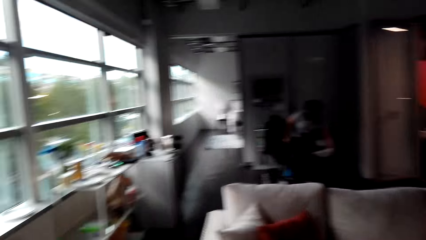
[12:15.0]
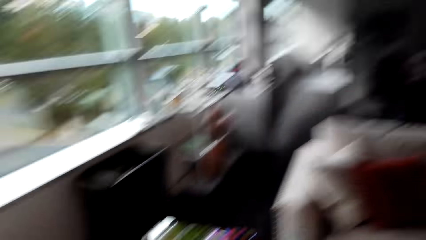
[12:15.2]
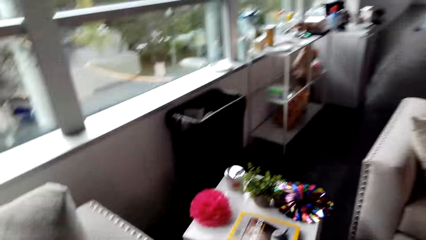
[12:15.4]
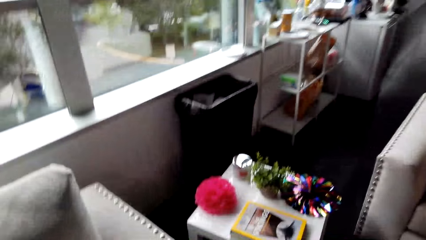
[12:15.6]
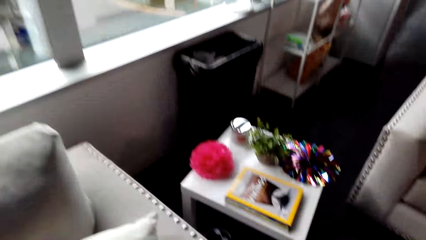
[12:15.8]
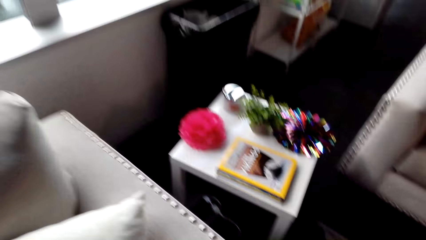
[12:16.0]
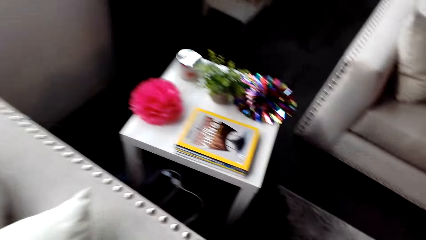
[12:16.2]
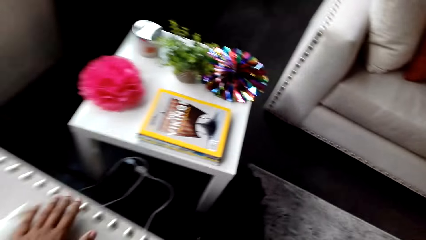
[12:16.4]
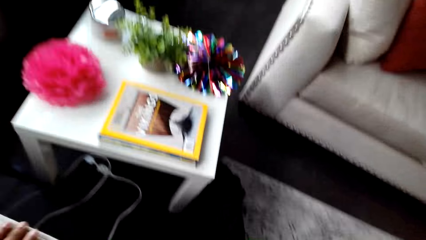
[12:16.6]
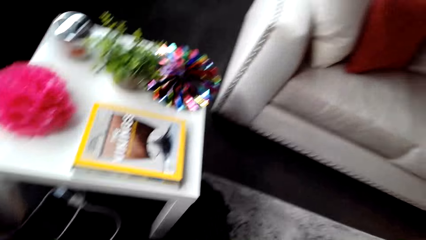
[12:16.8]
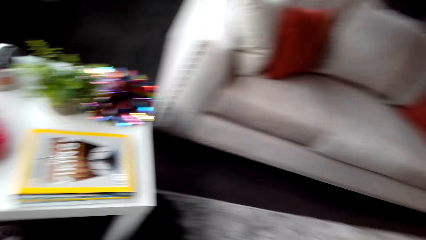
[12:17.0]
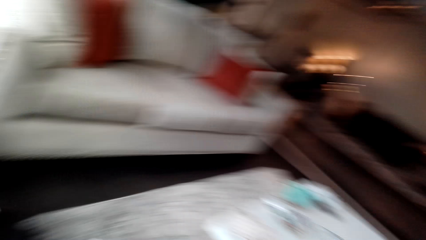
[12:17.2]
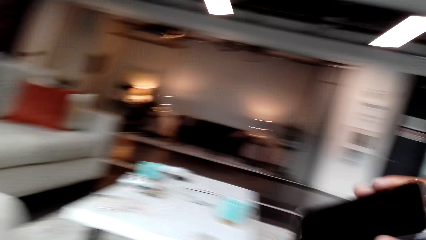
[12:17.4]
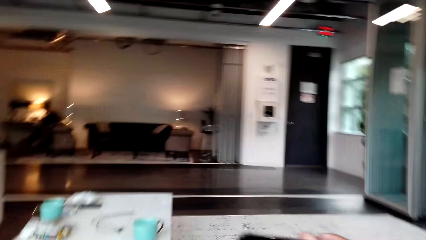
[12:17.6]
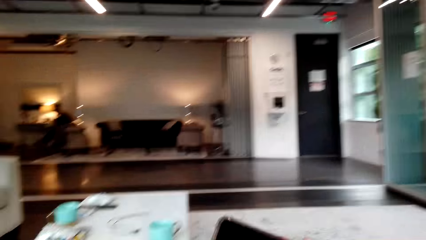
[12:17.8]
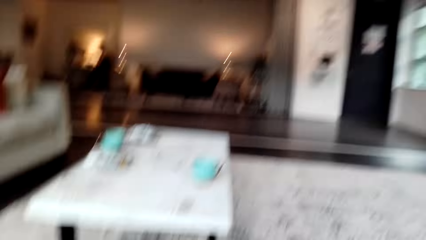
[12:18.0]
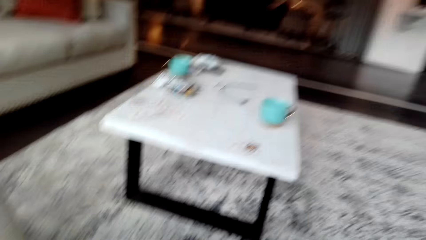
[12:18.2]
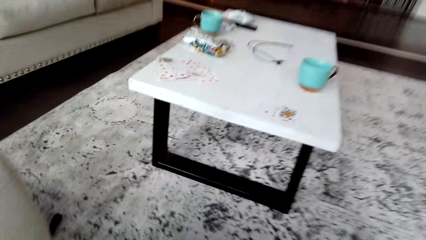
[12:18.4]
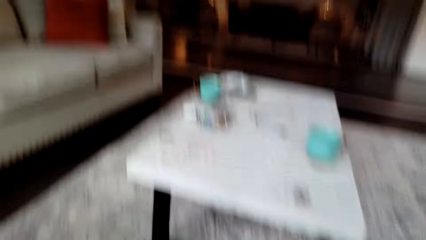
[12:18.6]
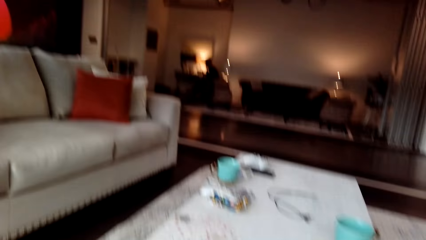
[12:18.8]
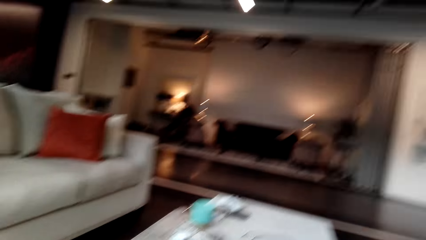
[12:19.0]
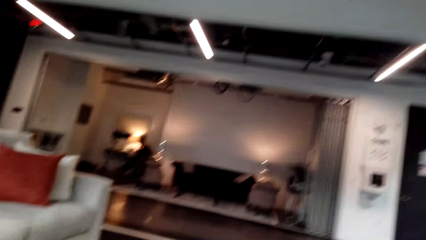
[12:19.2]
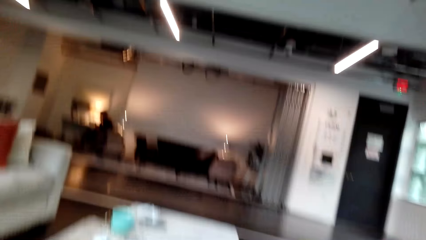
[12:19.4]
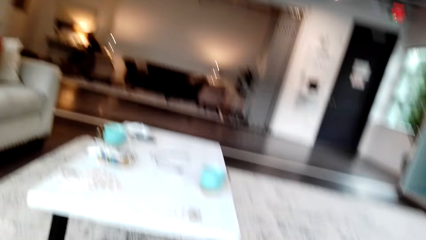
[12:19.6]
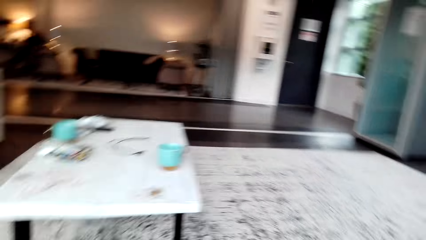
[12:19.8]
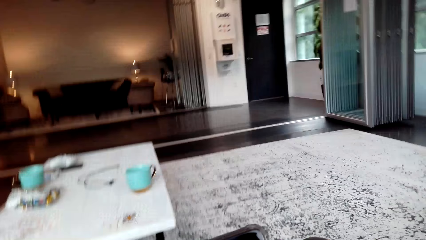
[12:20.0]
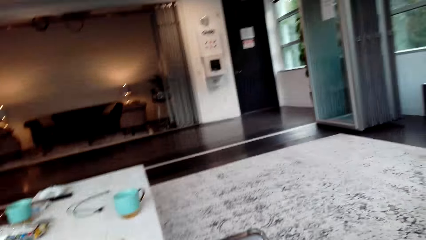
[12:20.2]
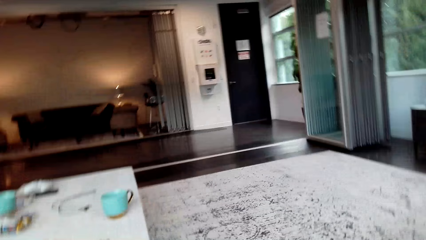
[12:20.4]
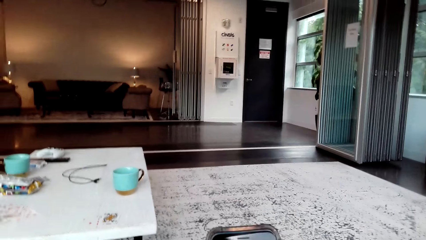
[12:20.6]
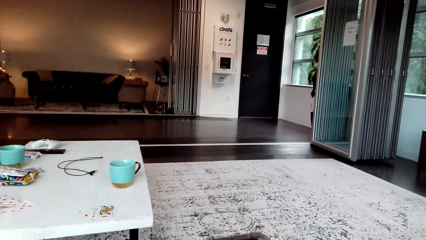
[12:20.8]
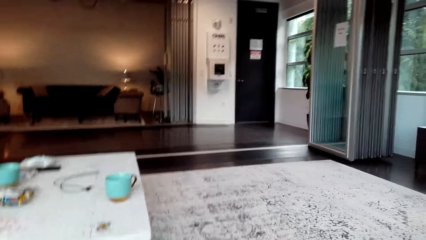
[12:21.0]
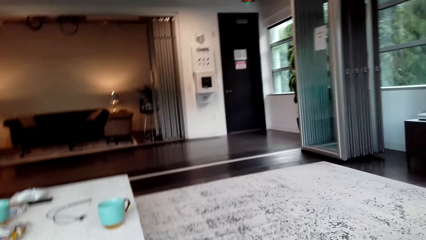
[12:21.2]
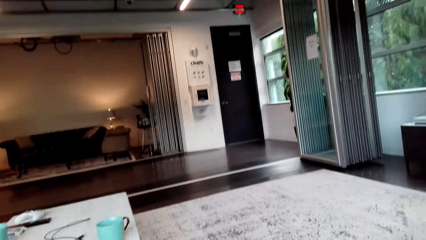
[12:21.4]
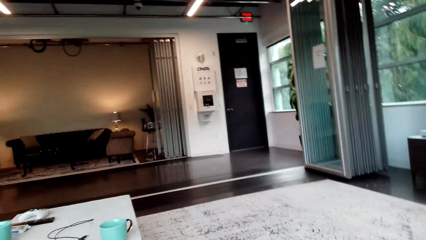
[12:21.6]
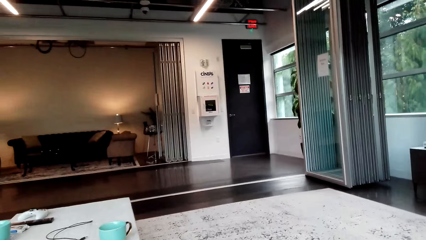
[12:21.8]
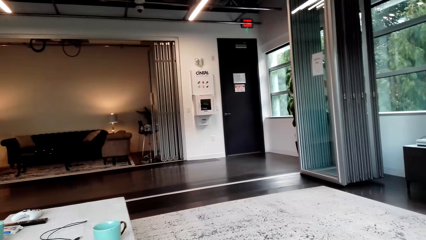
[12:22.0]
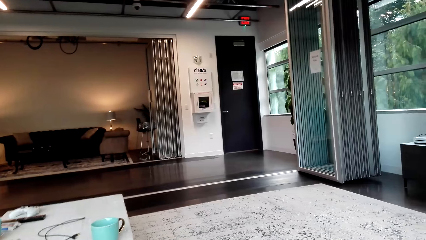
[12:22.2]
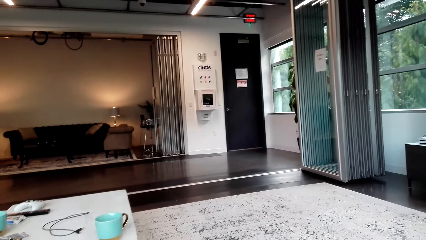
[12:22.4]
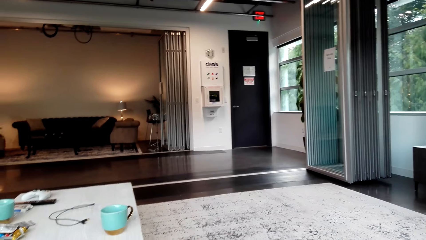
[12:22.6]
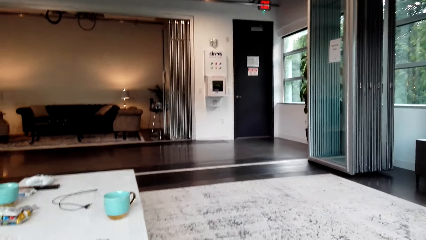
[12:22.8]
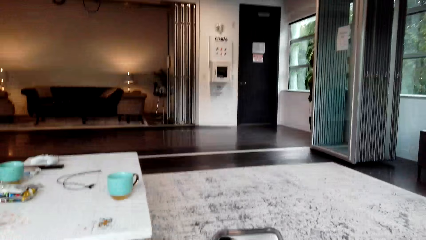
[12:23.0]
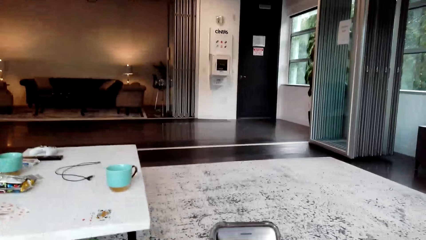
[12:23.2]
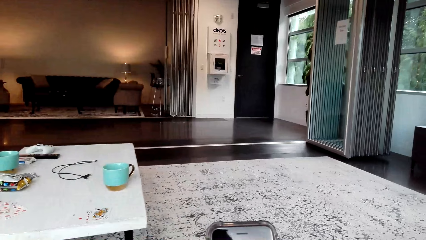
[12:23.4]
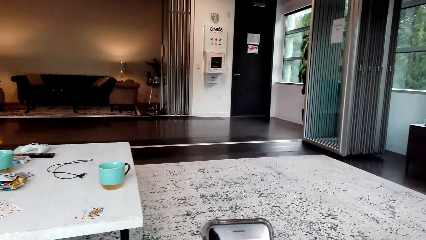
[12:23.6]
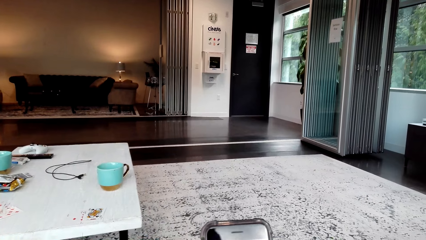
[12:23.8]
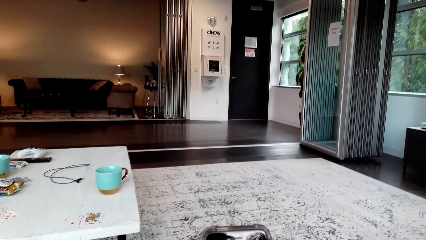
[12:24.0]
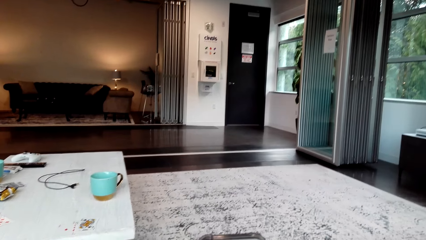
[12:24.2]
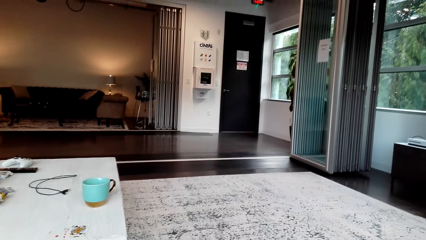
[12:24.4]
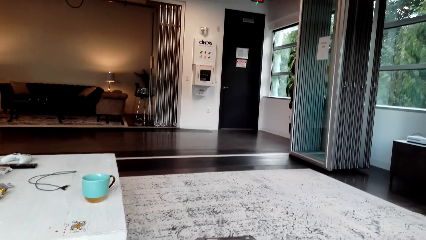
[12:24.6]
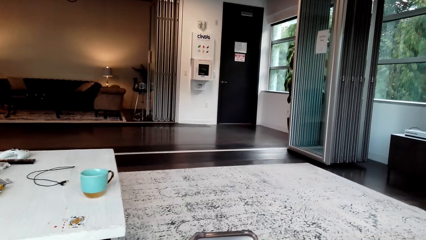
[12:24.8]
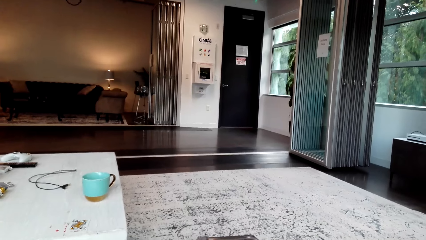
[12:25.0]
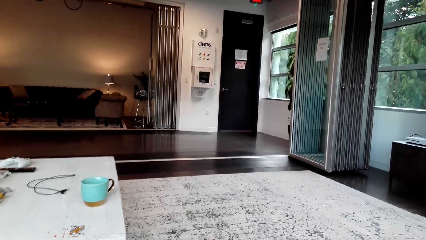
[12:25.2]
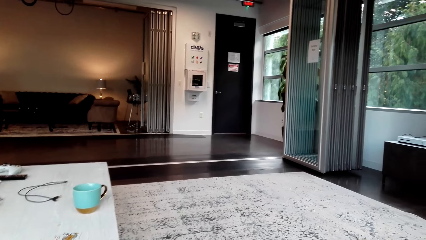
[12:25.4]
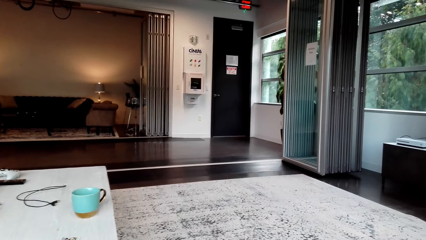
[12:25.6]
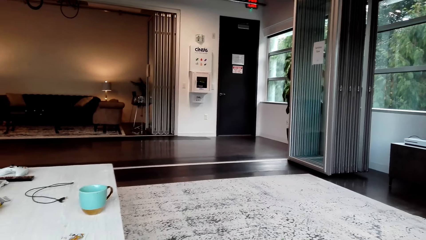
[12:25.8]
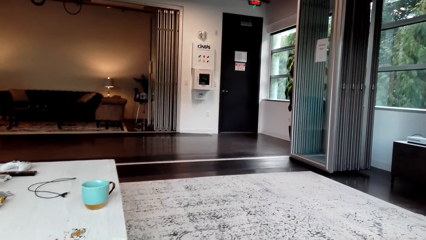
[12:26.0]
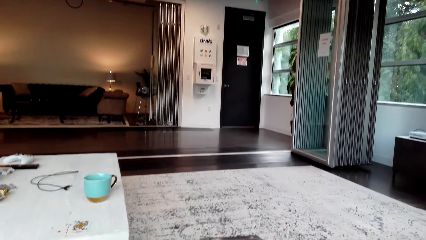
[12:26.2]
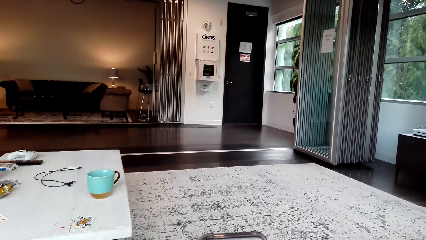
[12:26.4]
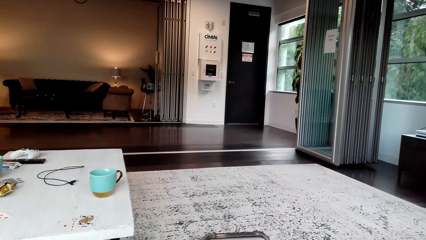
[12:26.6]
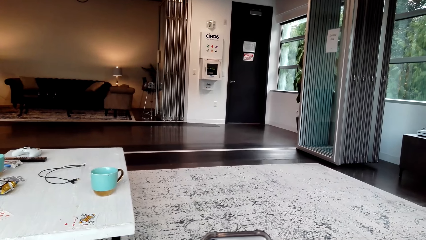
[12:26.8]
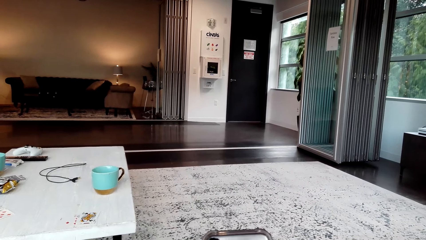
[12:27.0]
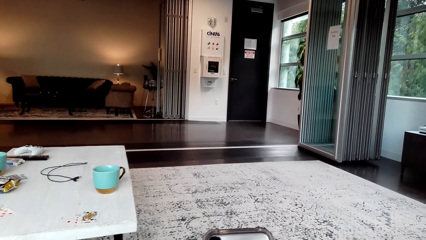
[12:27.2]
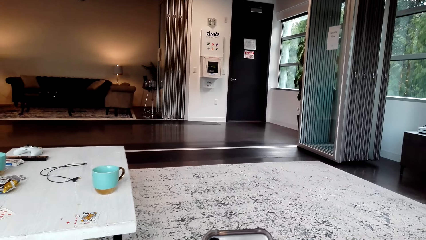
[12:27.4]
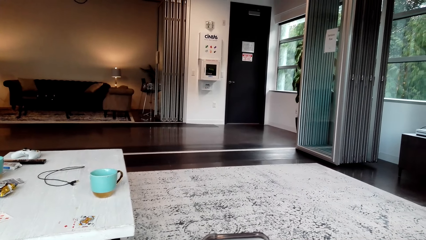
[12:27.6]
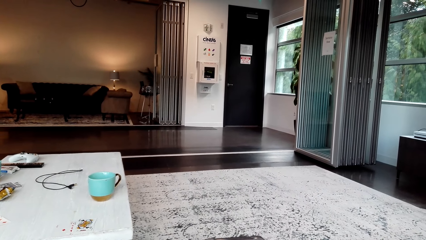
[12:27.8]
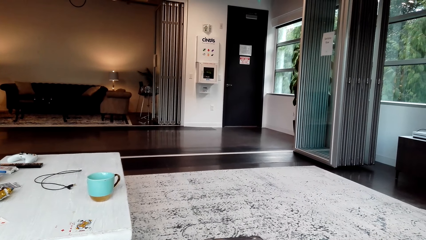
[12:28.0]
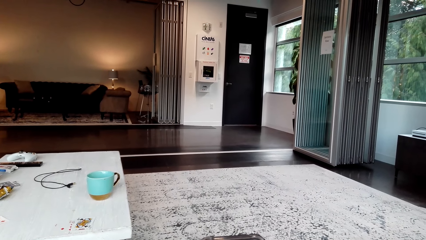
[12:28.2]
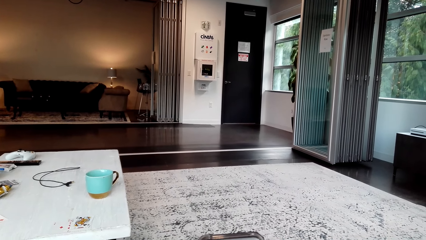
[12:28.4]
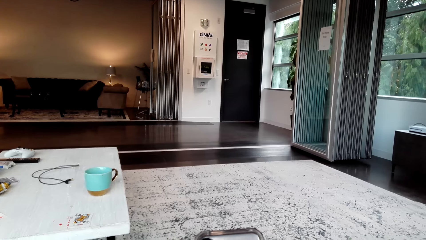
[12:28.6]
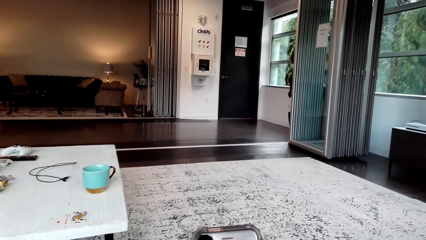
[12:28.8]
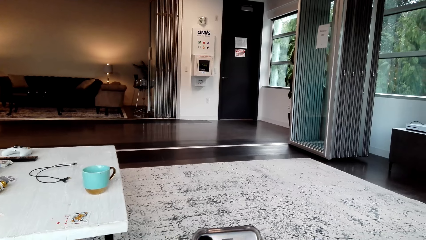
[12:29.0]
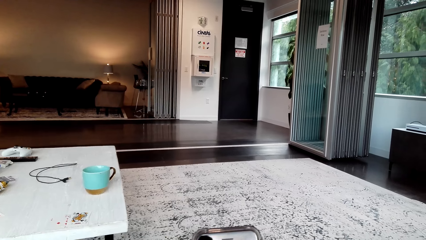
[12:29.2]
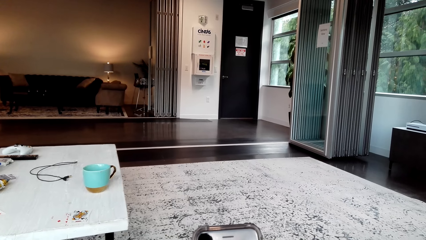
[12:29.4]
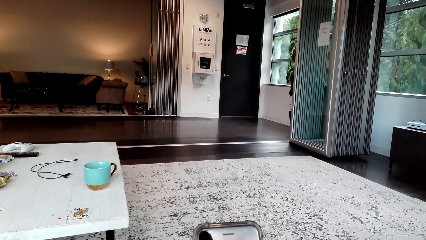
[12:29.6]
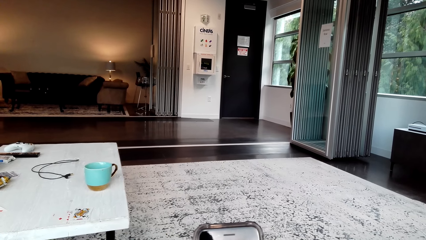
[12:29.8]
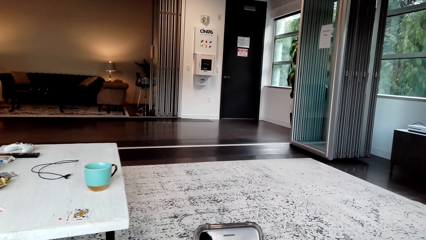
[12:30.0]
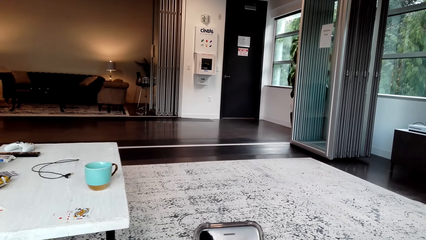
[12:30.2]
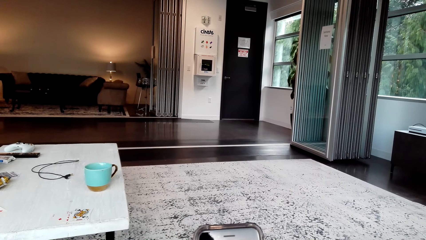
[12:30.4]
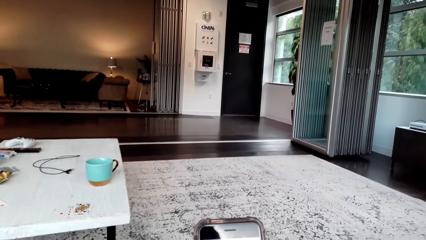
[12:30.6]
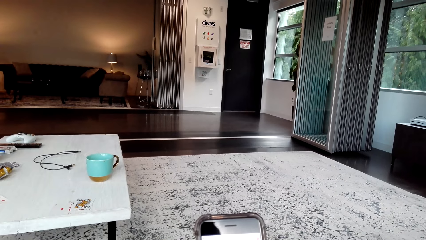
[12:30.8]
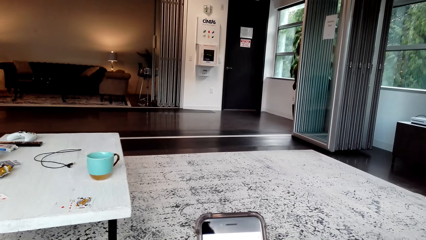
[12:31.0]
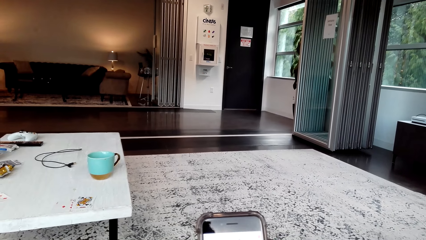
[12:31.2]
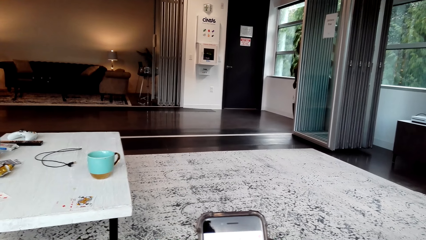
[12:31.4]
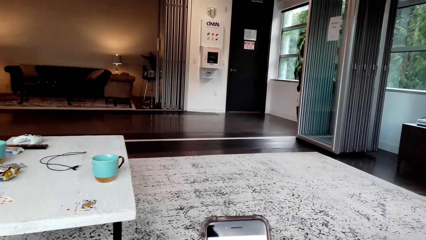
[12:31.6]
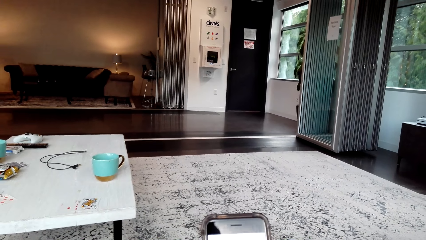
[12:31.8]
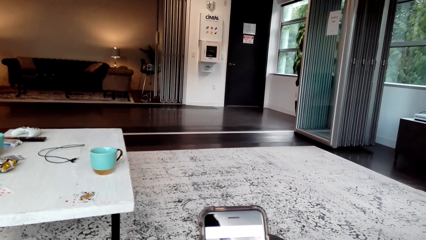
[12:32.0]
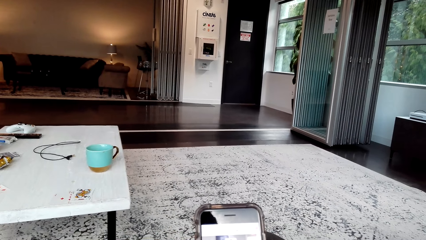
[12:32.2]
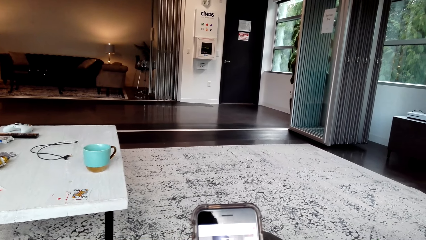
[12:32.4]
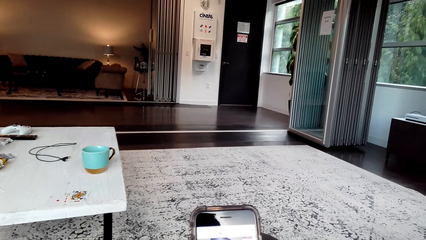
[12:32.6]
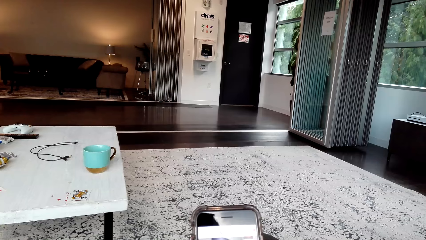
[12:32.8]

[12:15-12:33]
The camera wearer looks around. They hold a sofa. They turn around. They hold a phone. They sing a song. They operate the phone. They look around. They operate the phone. They use the phone.
